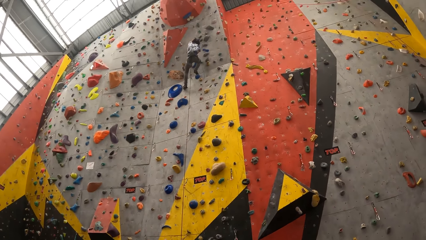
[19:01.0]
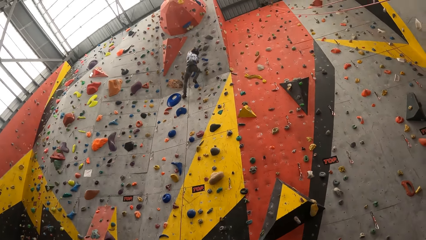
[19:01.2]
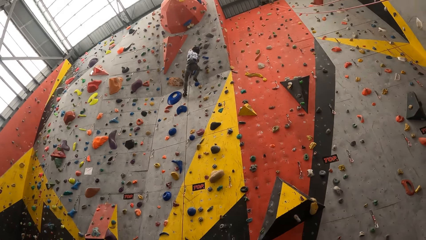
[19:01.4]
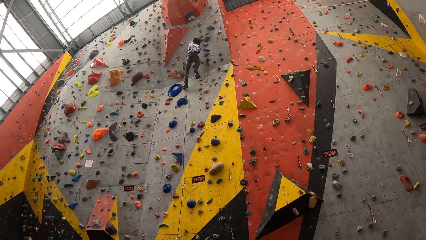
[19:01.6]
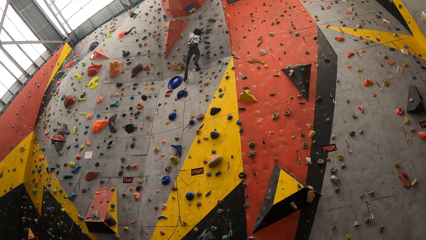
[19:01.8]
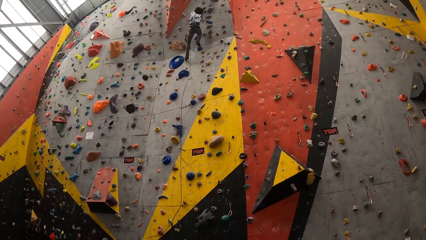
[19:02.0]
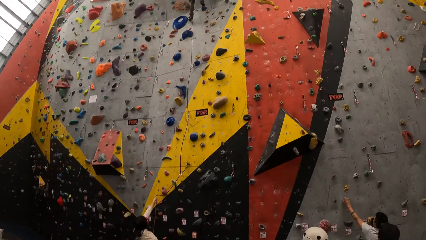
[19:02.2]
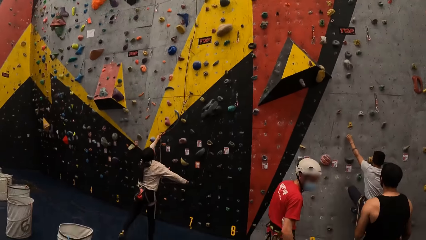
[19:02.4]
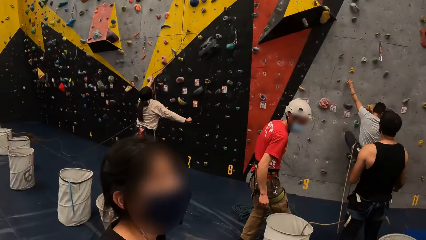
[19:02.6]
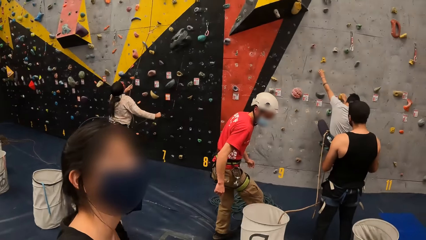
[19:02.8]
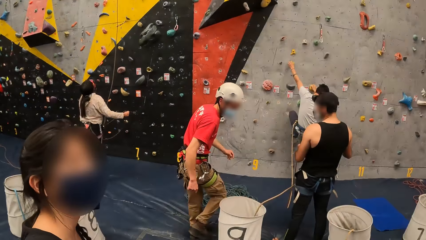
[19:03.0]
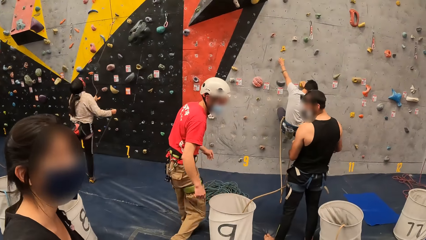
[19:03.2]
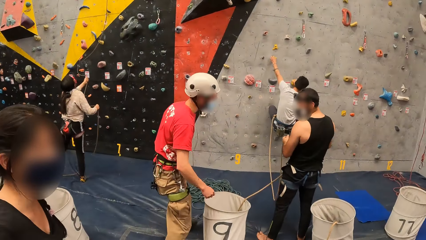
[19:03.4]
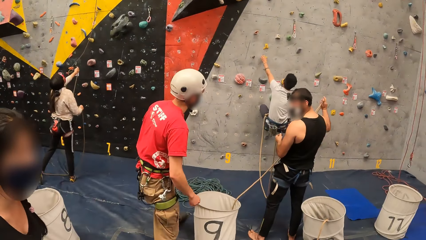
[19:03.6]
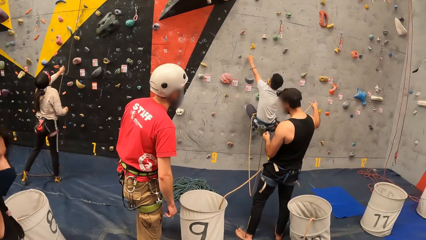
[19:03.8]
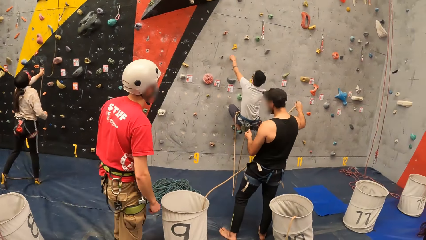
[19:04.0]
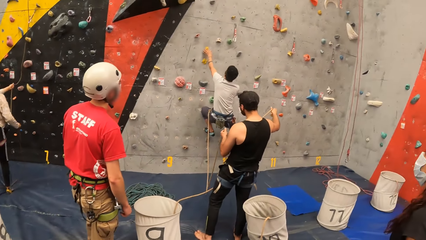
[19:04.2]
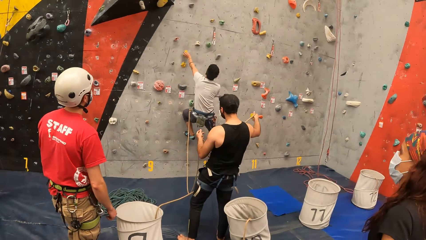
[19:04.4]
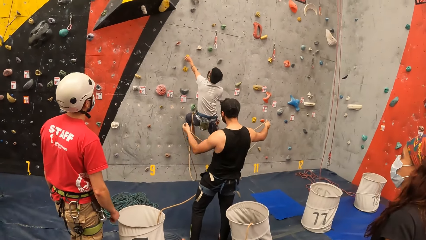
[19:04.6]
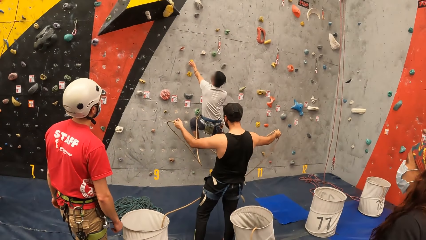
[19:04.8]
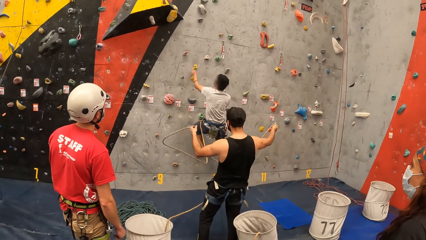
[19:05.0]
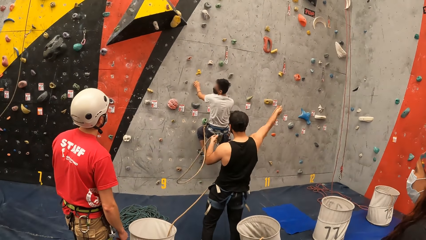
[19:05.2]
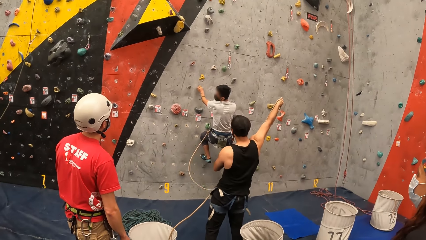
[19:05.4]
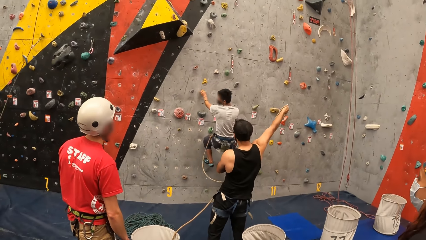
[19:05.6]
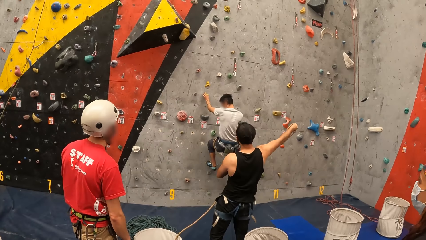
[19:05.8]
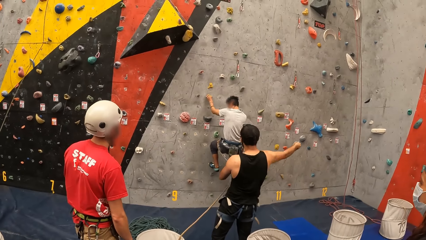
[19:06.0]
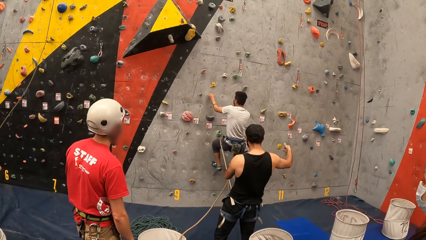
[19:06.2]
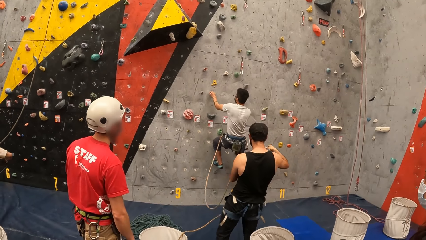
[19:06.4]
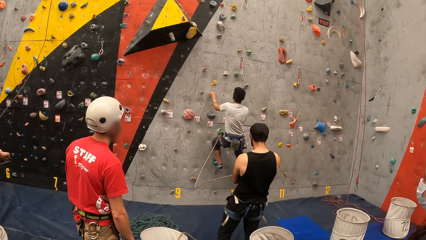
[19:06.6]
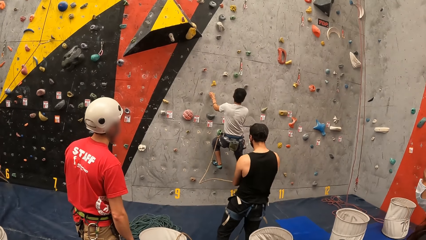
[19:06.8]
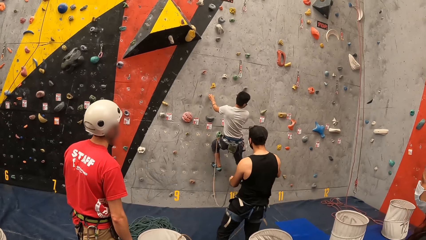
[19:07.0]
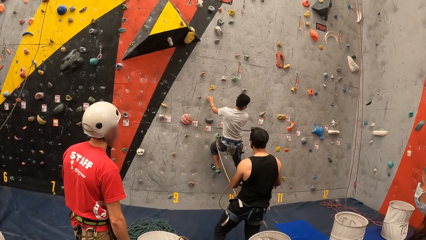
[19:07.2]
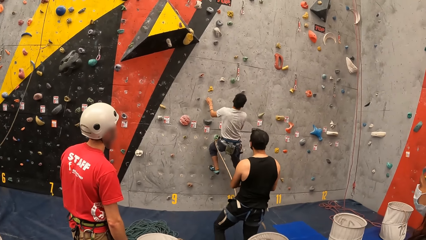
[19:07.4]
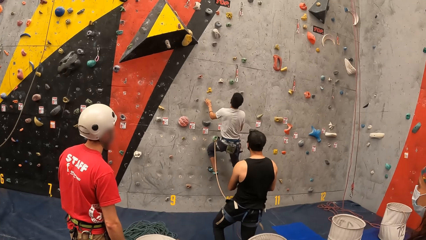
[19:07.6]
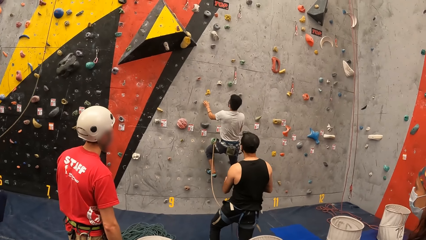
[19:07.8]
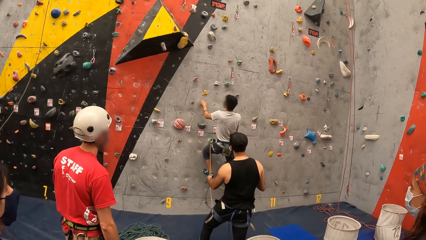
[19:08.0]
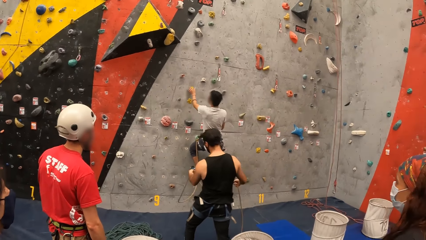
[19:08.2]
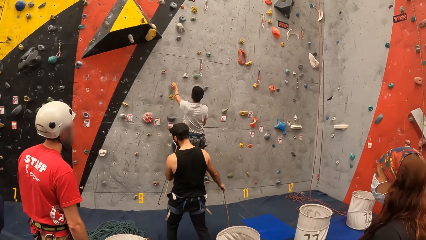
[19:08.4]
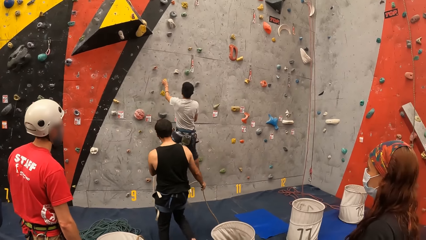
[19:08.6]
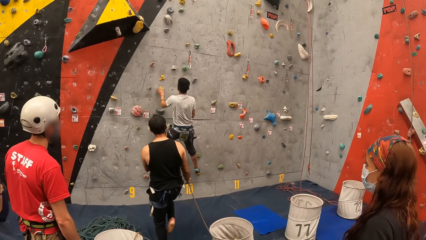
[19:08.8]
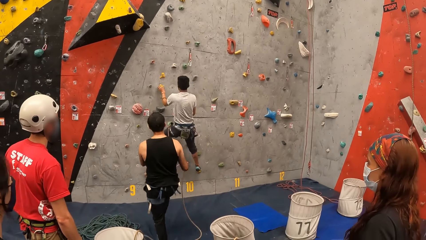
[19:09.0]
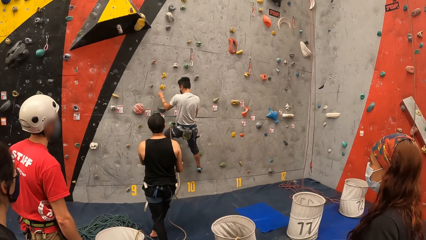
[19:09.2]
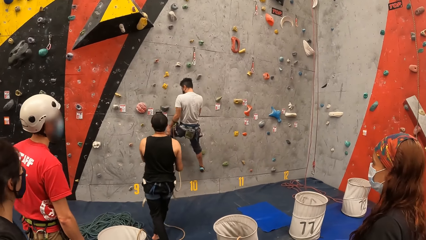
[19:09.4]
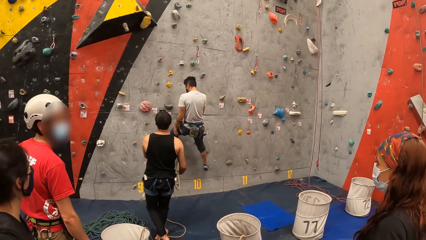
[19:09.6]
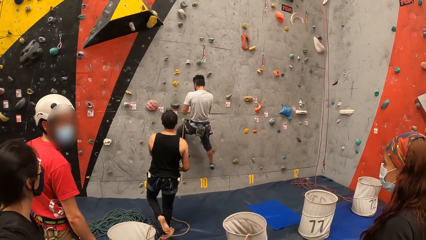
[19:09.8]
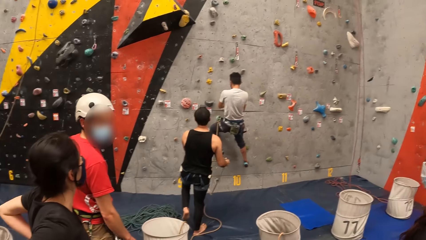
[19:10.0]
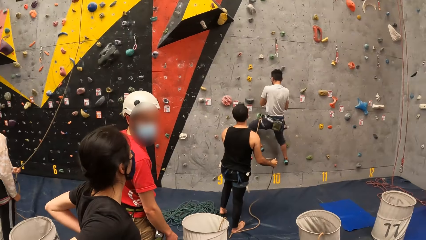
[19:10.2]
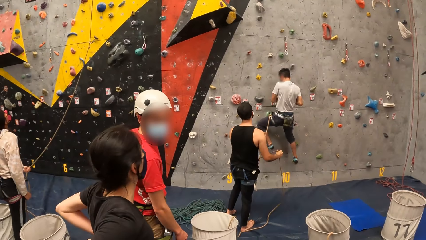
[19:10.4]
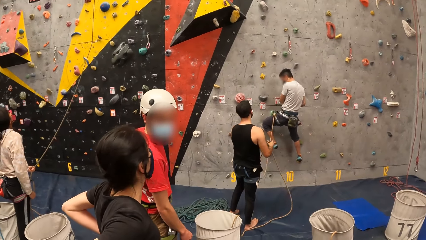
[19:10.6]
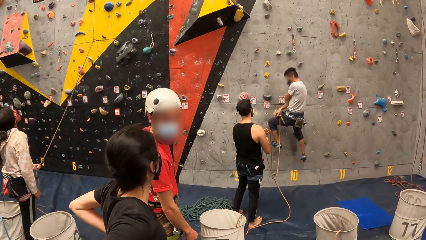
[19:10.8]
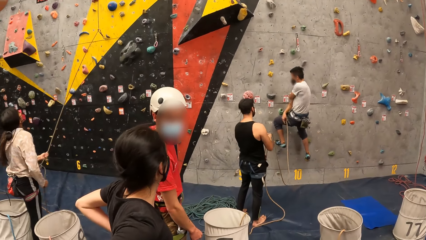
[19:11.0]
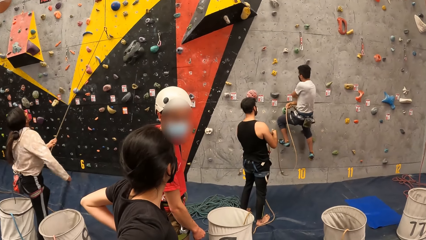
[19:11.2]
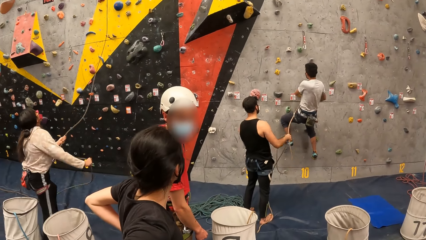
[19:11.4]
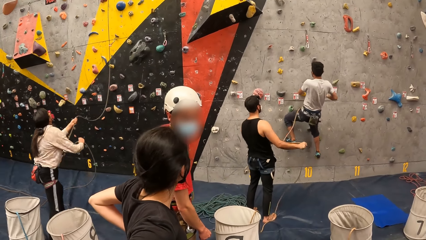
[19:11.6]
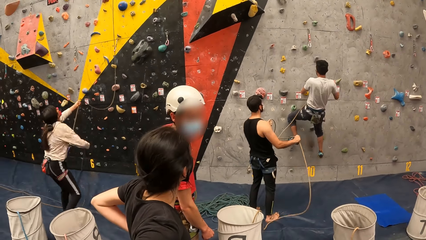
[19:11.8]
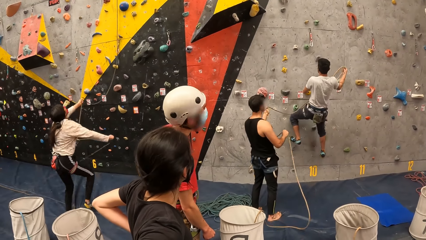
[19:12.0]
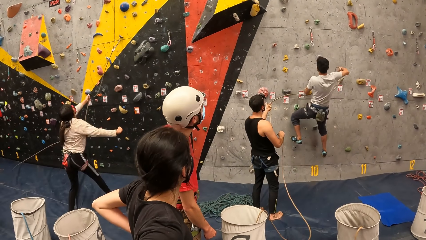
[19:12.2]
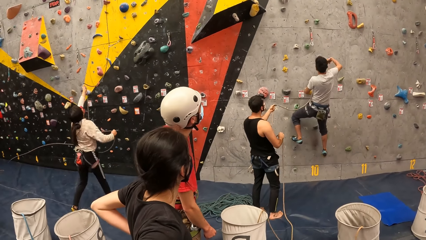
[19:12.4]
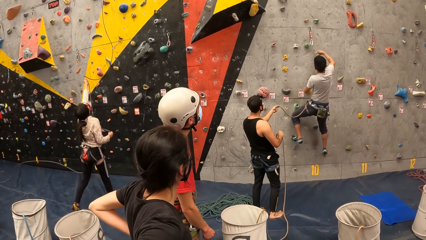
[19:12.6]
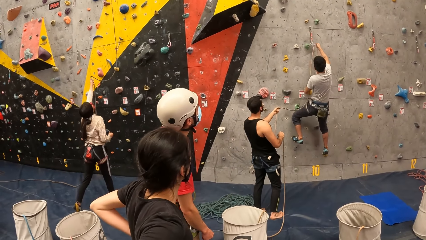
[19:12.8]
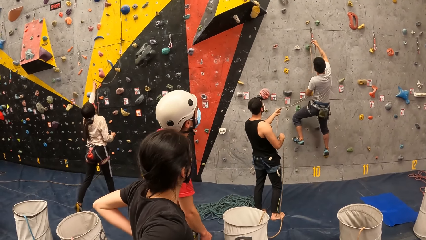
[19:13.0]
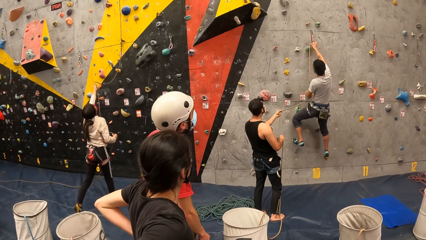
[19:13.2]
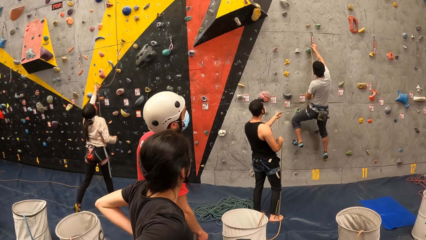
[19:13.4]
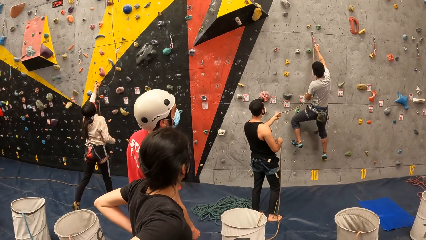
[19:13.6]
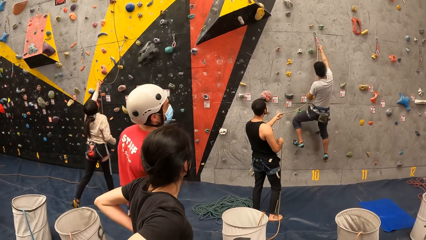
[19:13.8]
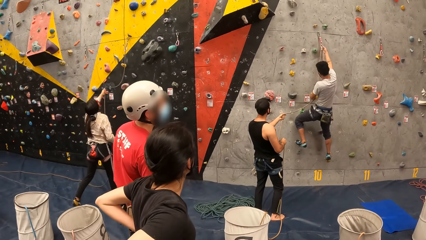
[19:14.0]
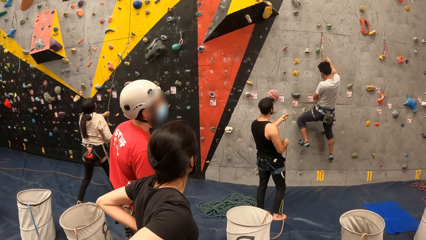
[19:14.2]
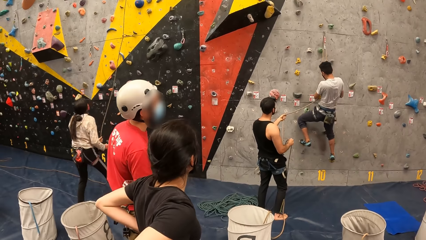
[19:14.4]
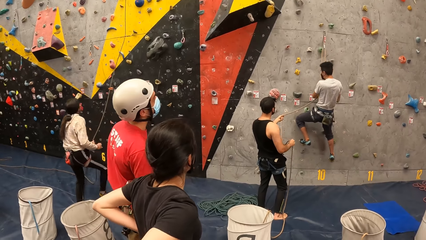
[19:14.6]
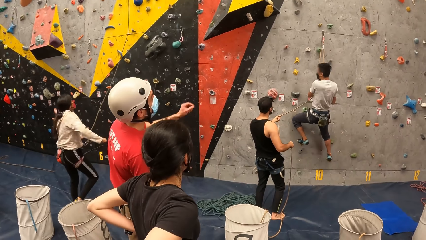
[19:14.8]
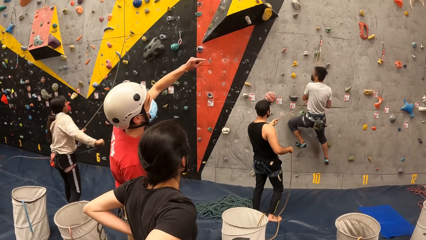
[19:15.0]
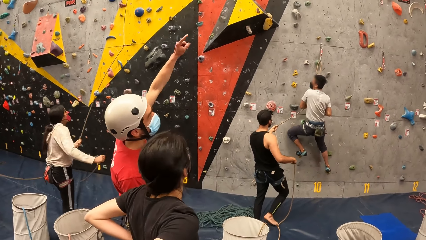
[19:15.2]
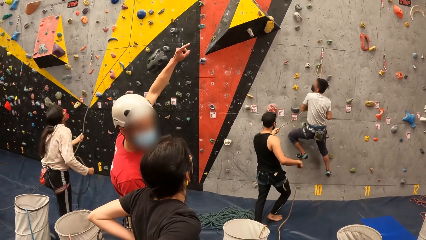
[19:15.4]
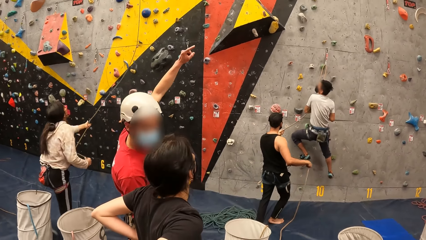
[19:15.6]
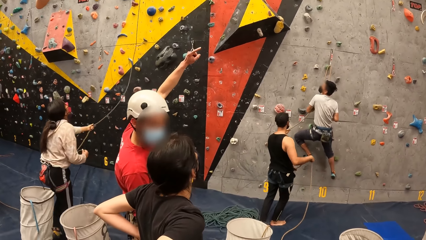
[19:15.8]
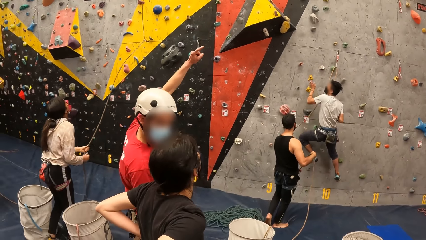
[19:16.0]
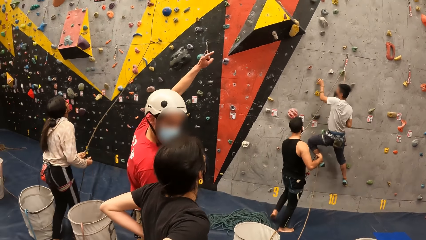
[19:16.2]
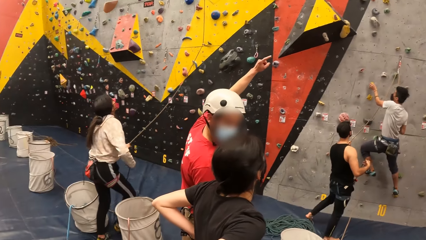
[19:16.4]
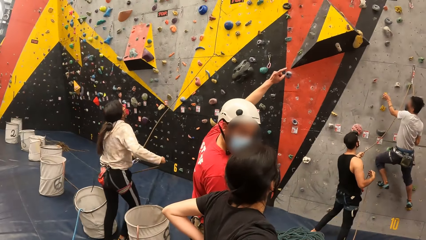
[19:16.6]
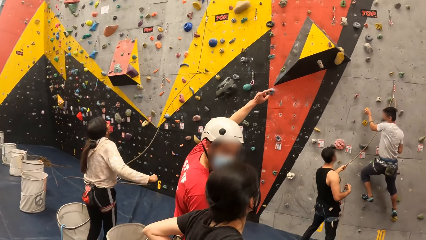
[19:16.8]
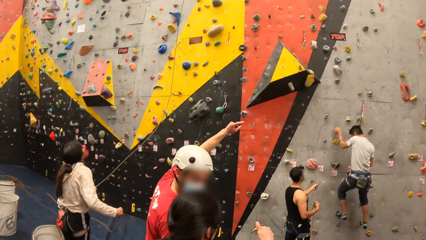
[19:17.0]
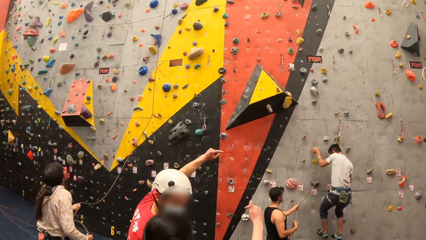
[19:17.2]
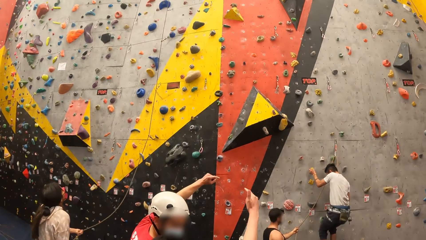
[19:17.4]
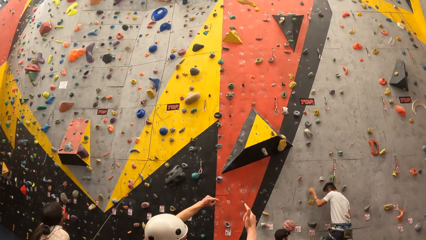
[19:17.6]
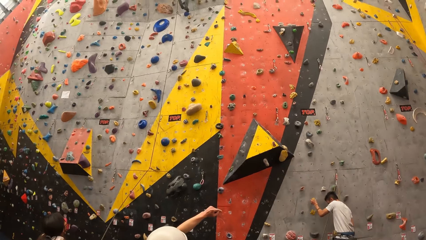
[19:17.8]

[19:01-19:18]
A man climbs a wall. The camera wearer stands in the house. The man hooks a rope on a hook.
